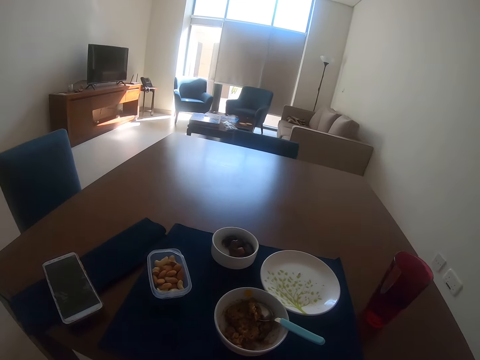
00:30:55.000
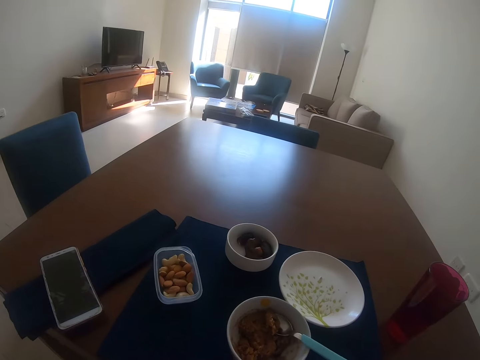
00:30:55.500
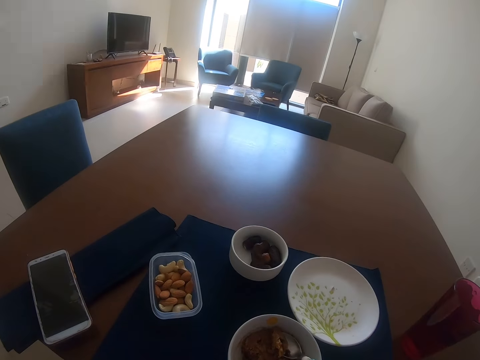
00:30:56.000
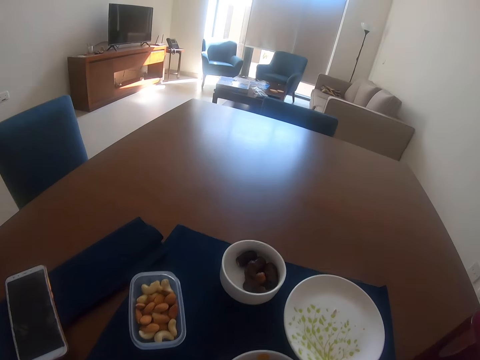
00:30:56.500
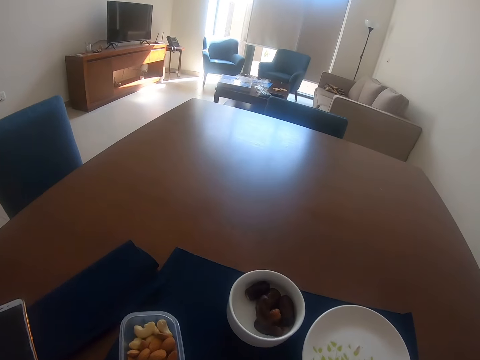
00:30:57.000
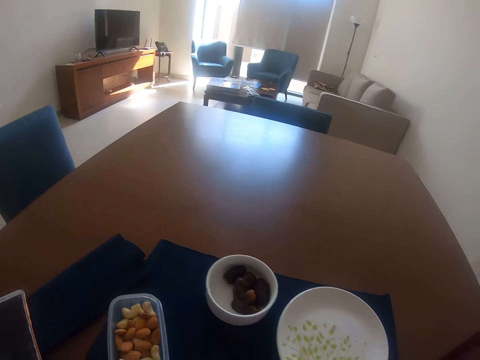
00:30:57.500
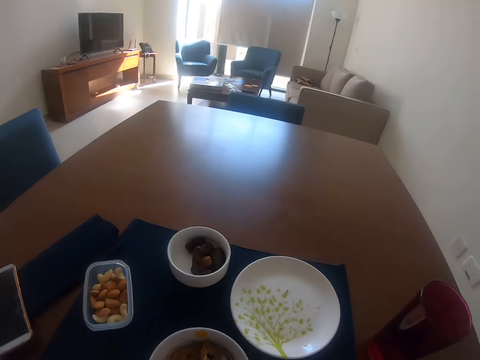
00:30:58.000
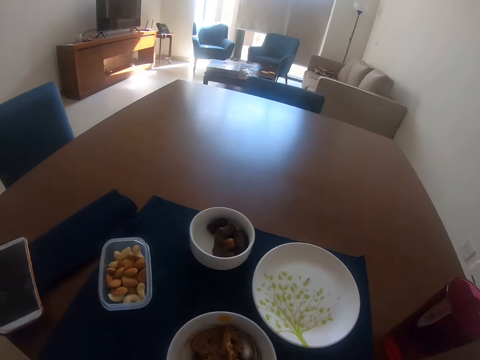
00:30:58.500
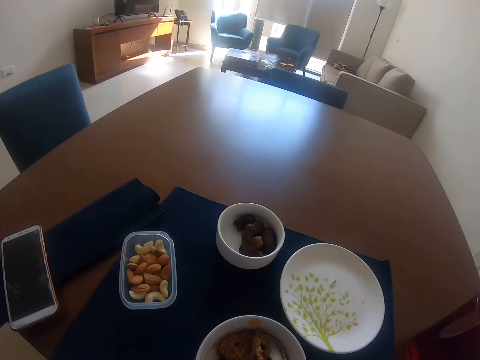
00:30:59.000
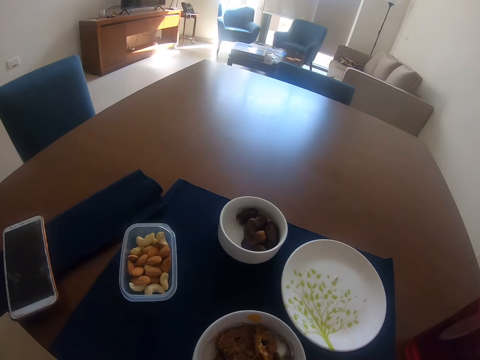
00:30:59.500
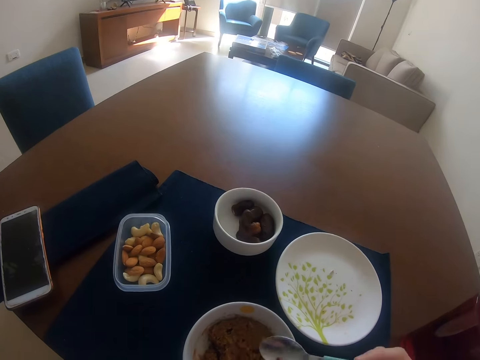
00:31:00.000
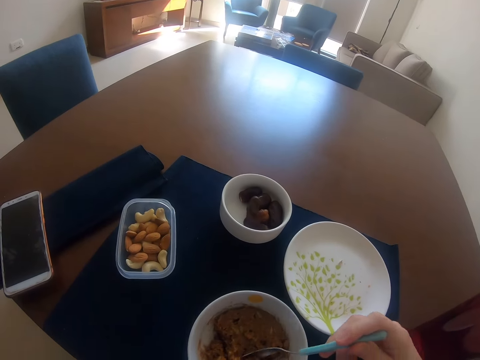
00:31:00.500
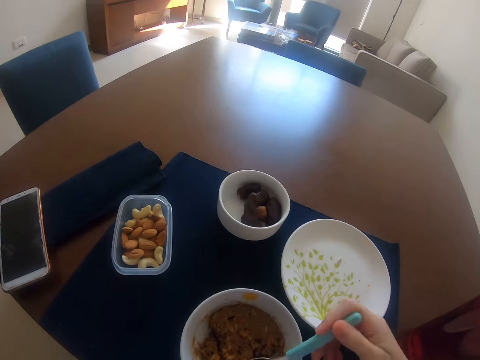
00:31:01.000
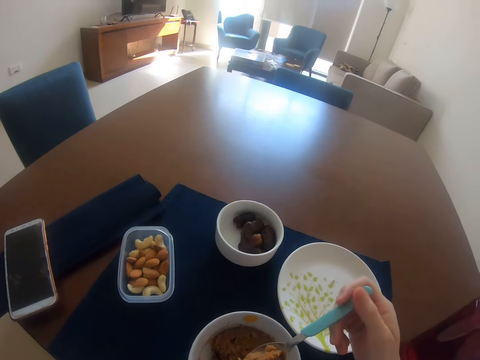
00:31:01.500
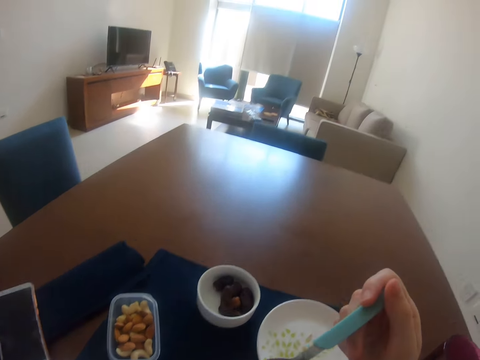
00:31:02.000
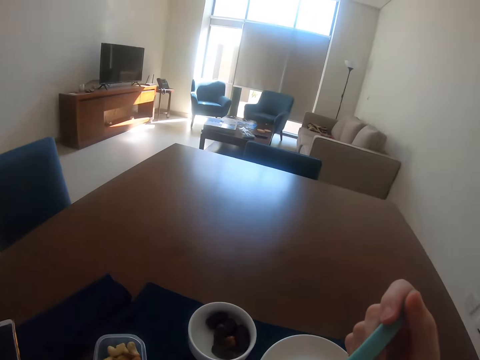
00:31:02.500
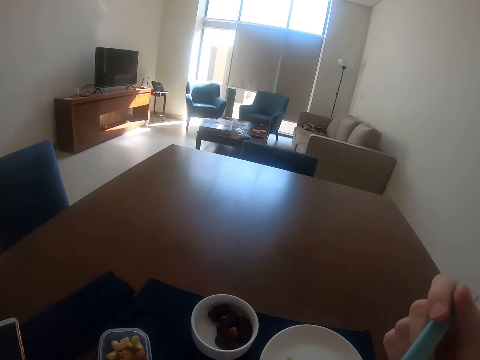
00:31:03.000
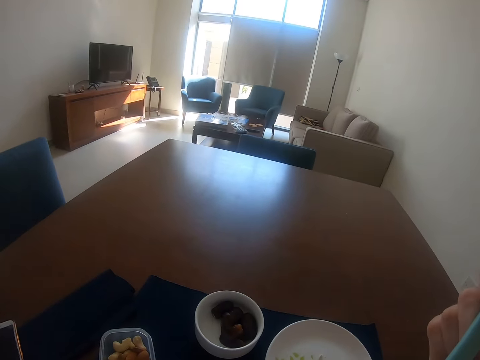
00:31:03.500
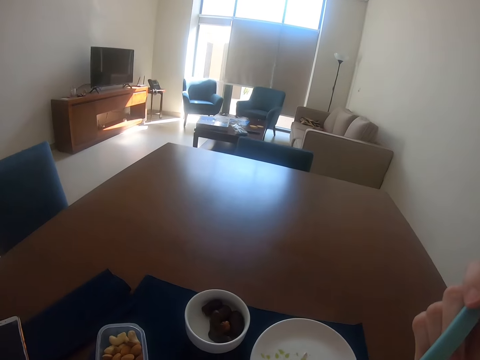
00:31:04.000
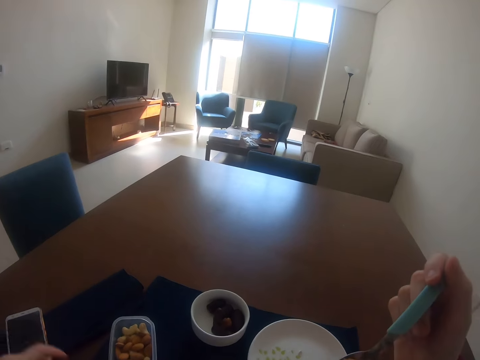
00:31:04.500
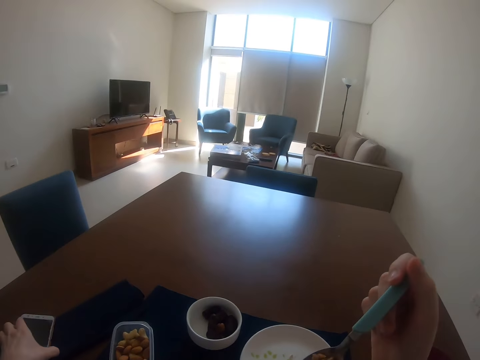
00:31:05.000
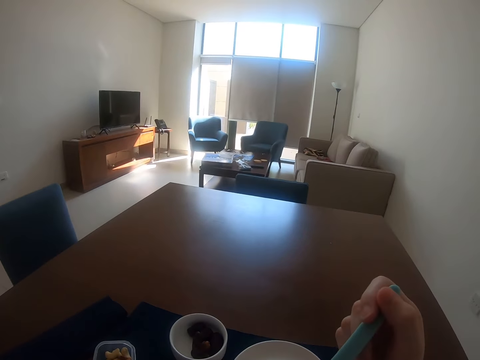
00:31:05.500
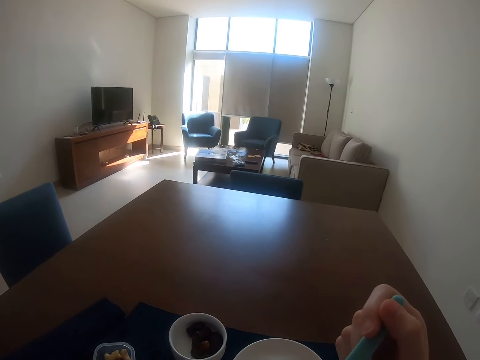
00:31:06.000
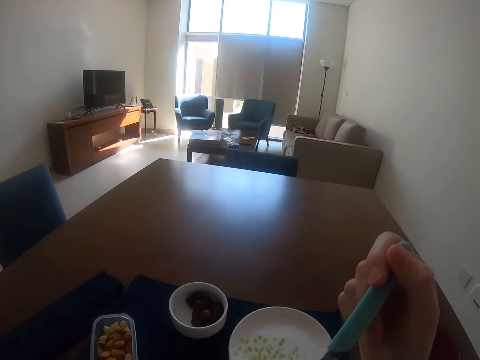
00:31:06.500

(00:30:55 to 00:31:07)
The camera wearer looks around. They scoop food from a bowl with a spoon in the right hand. They eat food with the spoon in the right hand.

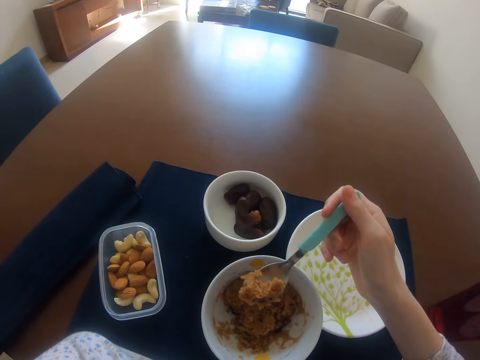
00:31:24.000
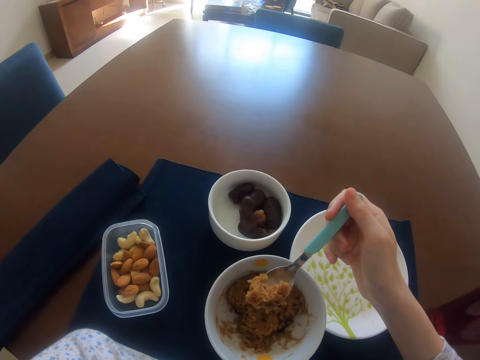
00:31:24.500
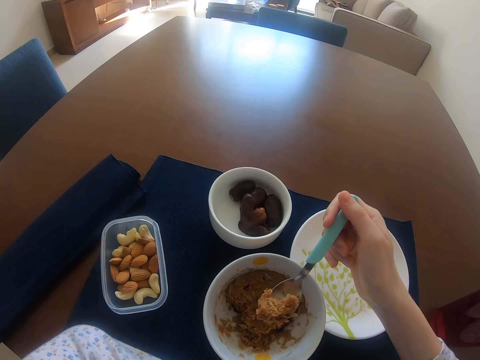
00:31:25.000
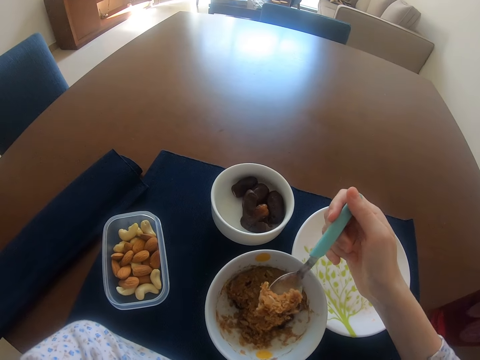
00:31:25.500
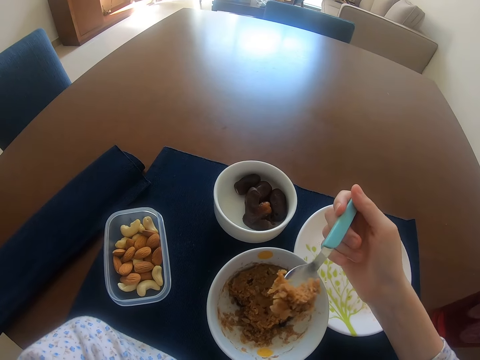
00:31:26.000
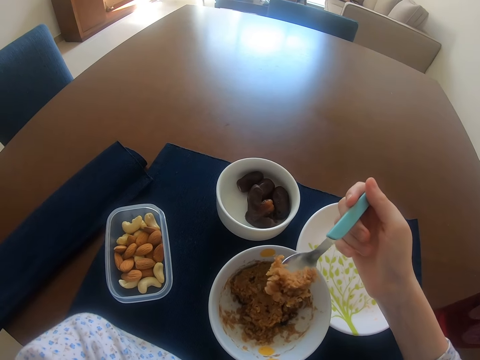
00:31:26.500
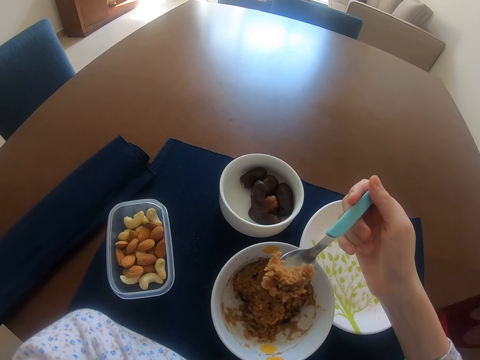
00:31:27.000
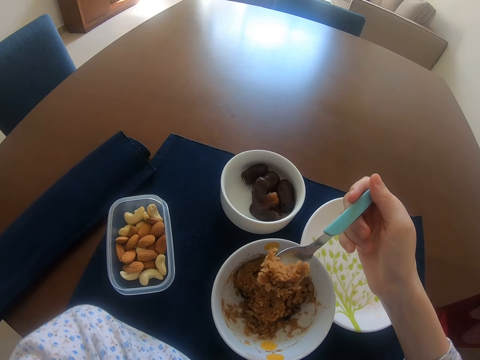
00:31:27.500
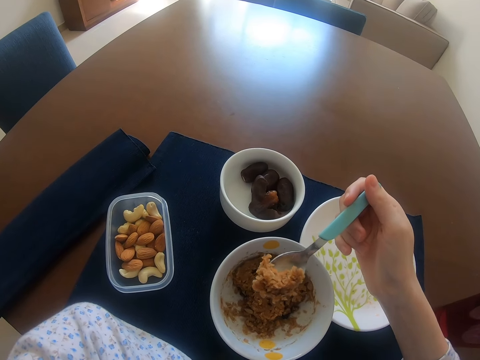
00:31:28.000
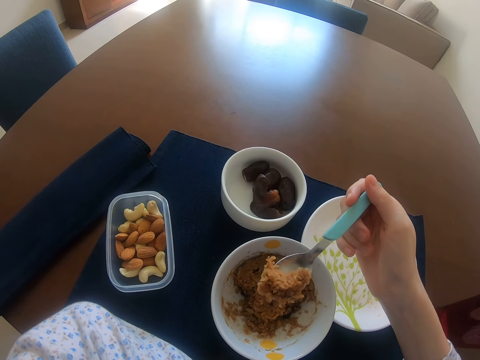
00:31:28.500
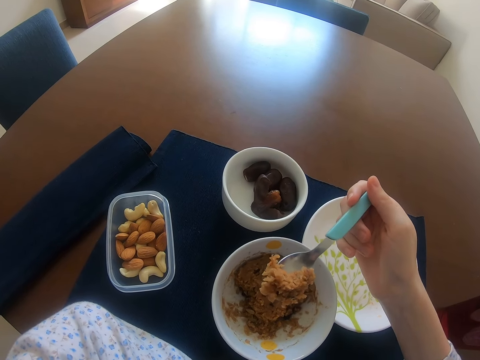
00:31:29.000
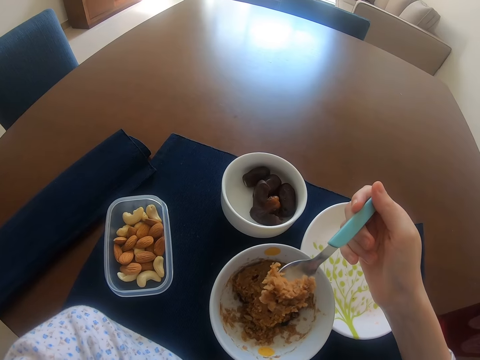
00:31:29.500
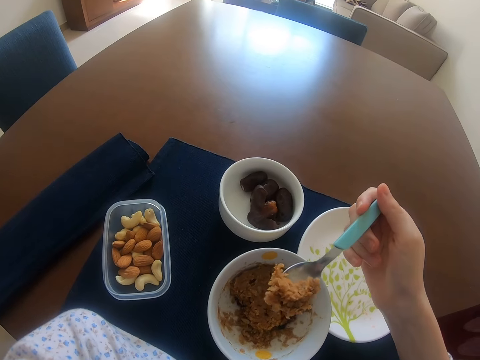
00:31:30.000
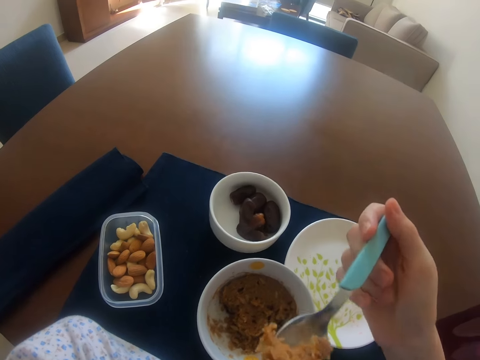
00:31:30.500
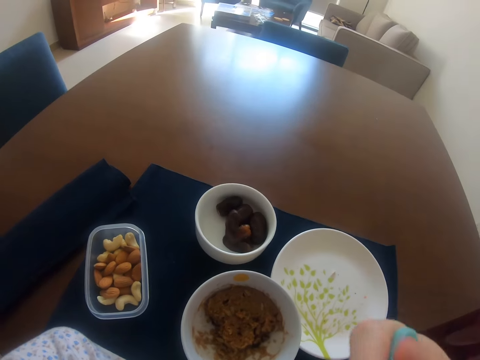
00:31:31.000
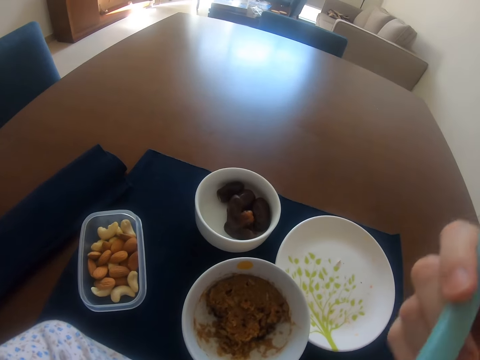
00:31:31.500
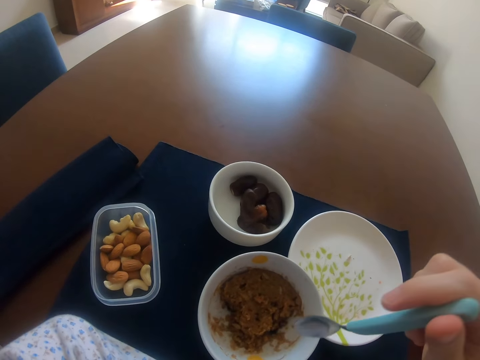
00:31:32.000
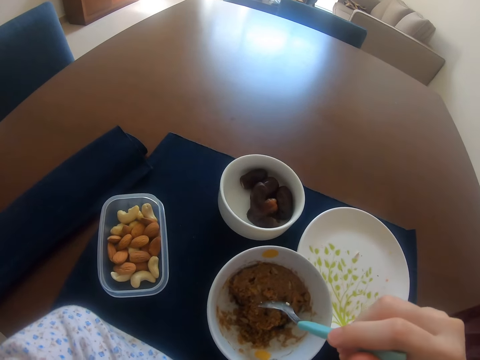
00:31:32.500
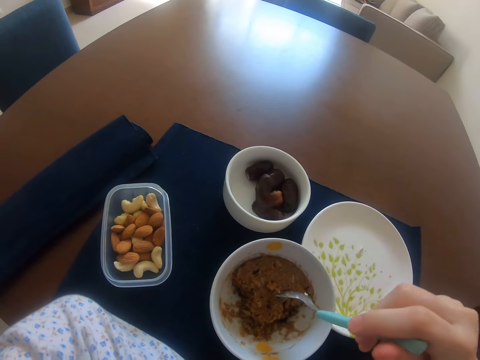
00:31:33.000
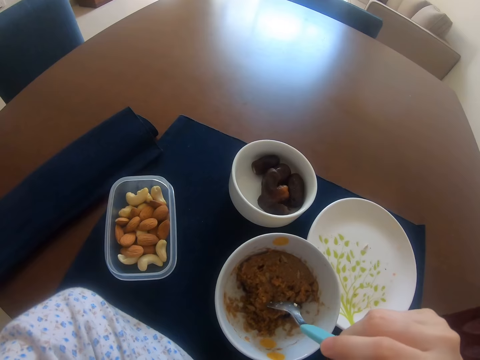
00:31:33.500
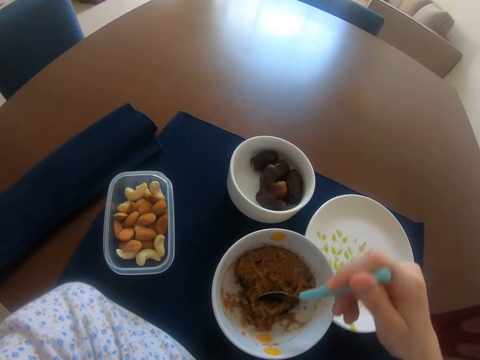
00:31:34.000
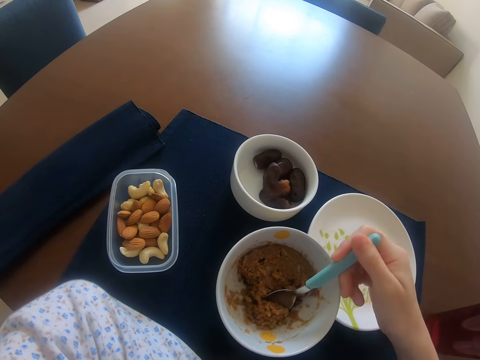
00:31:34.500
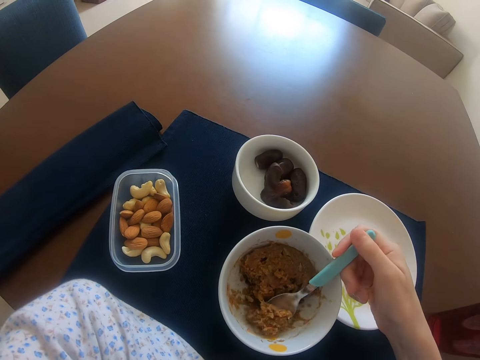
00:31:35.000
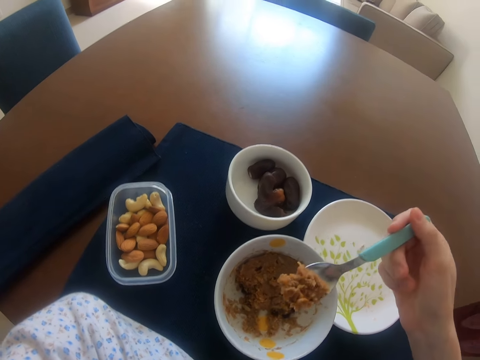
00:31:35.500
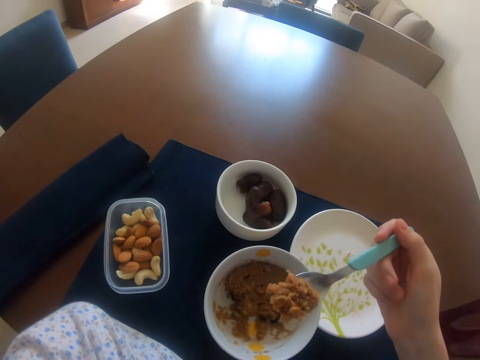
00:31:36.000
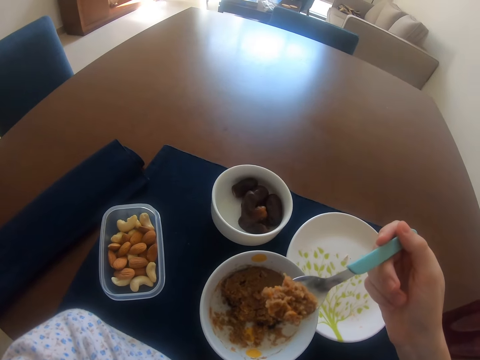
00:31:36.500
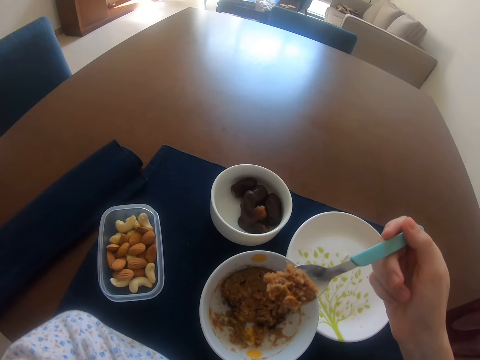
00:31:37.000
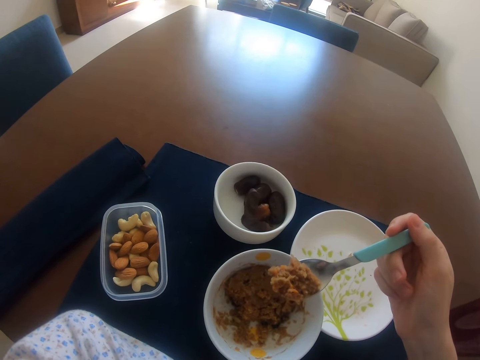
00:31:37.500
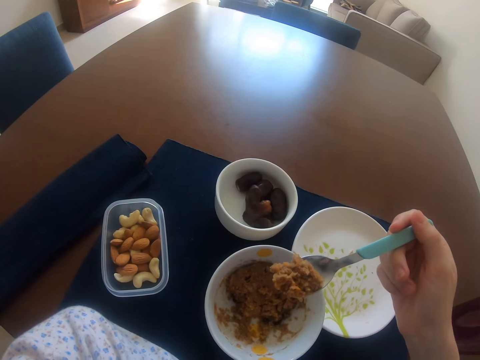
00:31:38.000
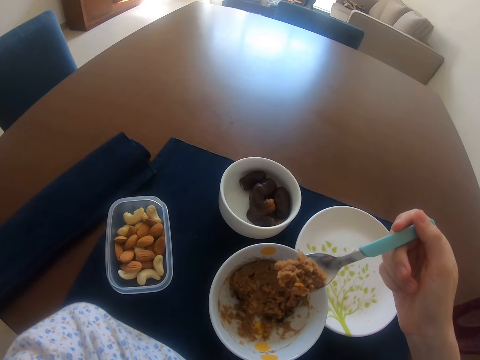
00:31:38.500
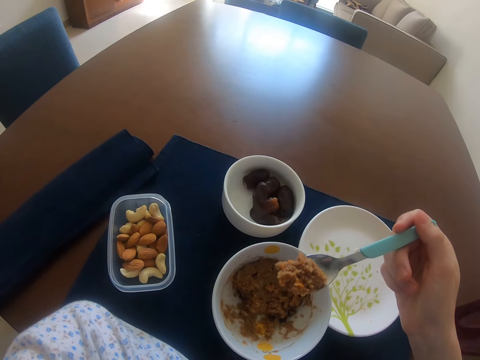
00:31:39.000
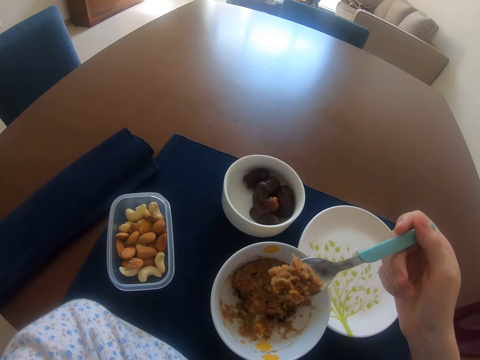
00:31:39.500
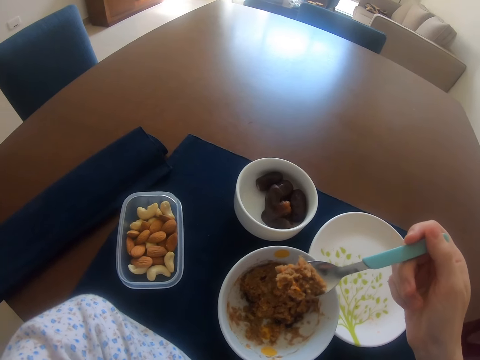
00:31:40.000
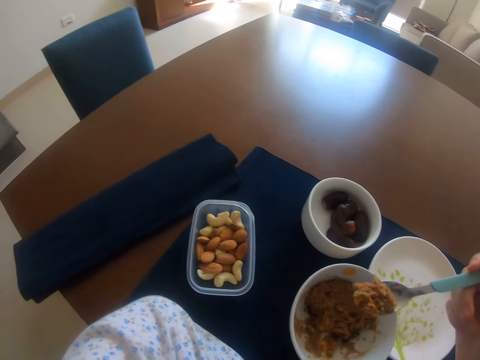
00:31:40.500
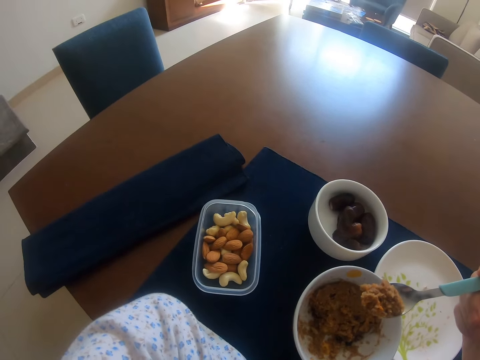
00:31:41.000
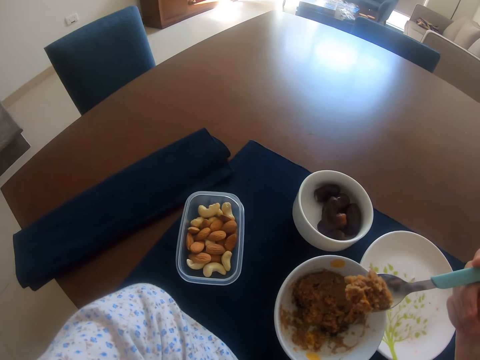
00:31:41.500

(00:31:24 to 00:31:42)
The camera wearer does something with the left hand. They hold a spoon with the right hand. They eat food with the spoon in the right hand. They scoop food from a bowl with the spoon in the right hand. They hold the spoon with the right hand.
